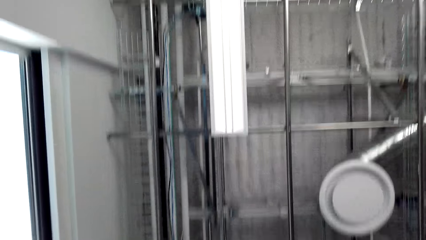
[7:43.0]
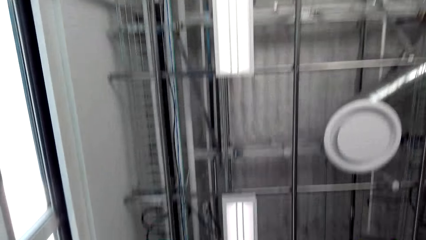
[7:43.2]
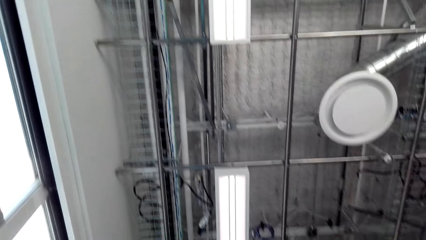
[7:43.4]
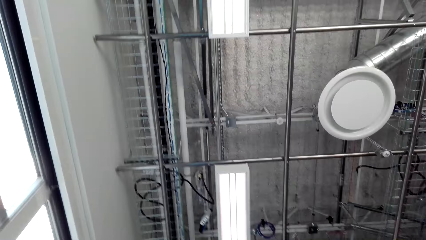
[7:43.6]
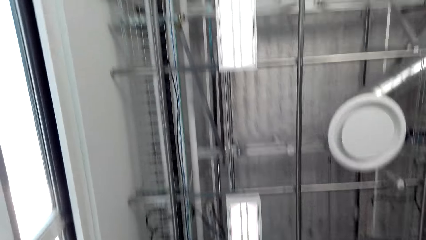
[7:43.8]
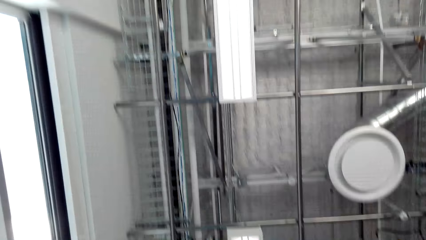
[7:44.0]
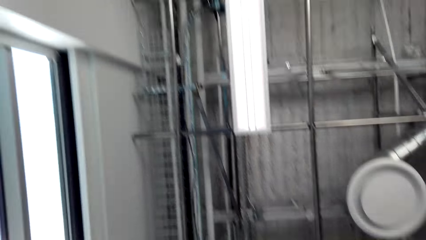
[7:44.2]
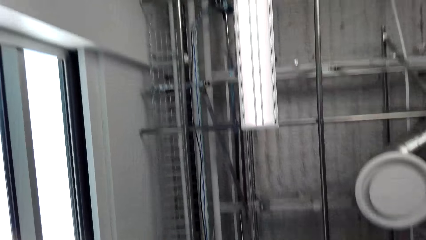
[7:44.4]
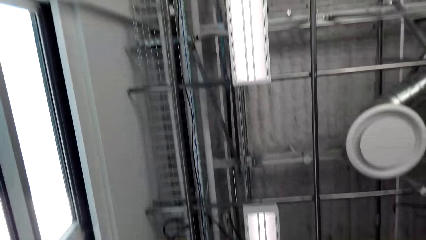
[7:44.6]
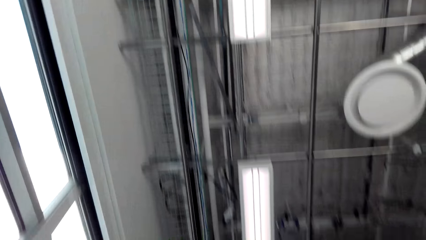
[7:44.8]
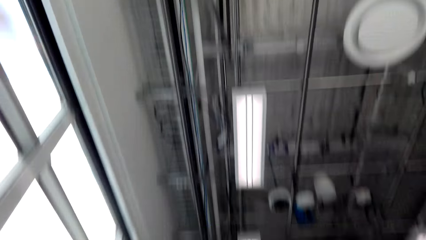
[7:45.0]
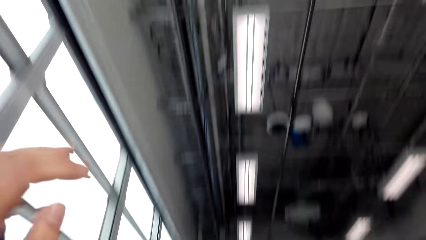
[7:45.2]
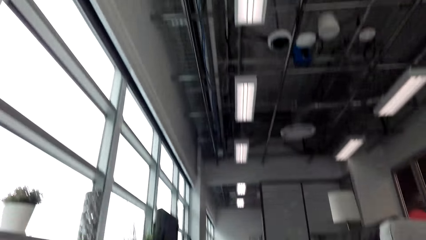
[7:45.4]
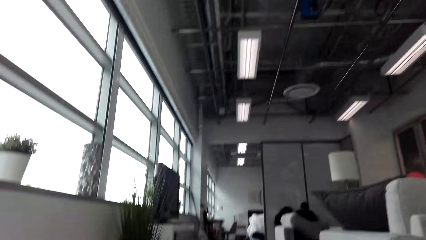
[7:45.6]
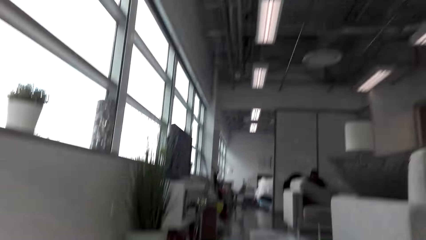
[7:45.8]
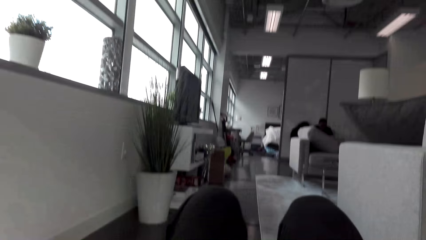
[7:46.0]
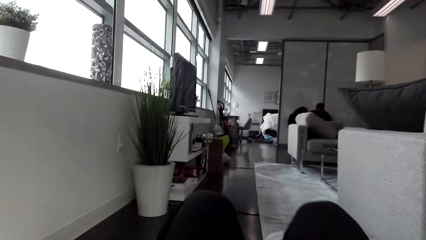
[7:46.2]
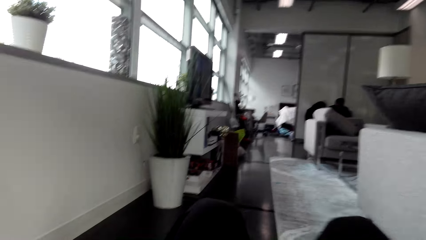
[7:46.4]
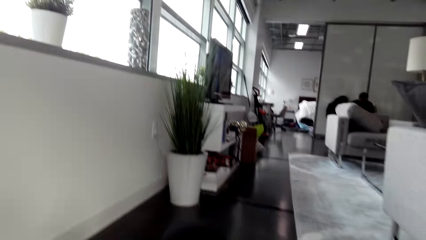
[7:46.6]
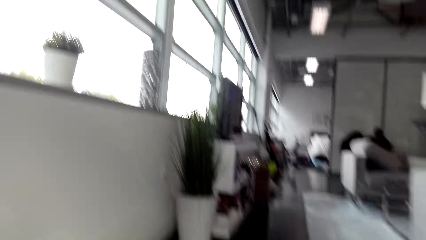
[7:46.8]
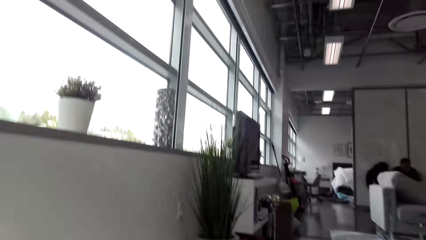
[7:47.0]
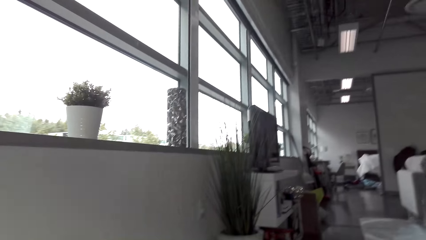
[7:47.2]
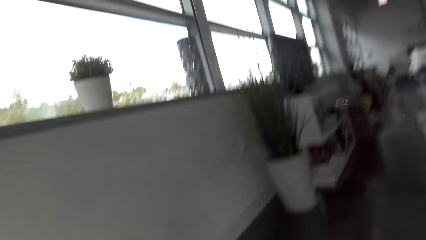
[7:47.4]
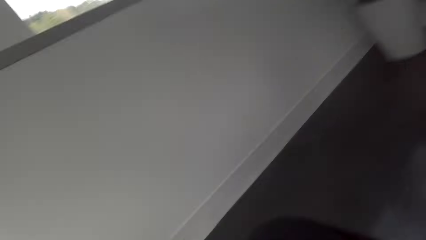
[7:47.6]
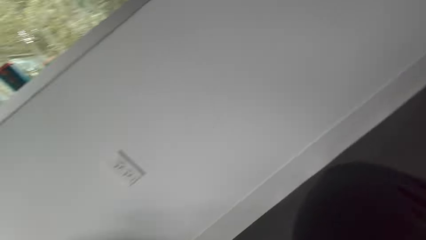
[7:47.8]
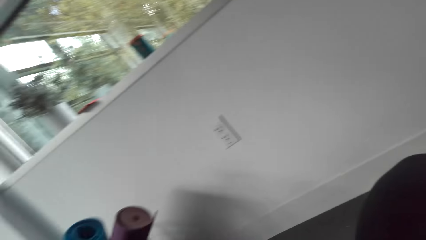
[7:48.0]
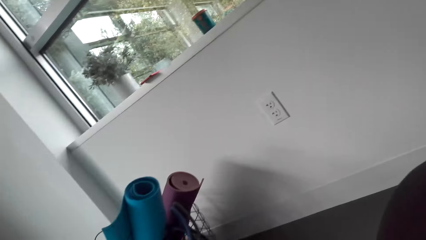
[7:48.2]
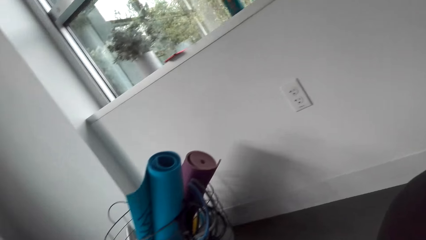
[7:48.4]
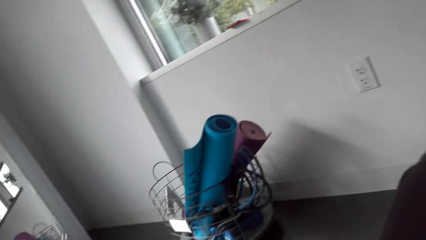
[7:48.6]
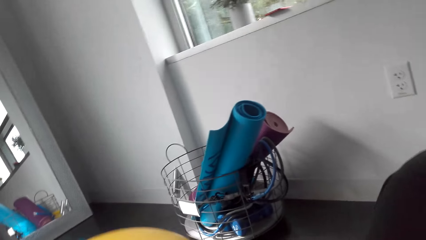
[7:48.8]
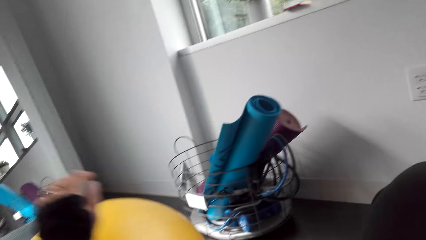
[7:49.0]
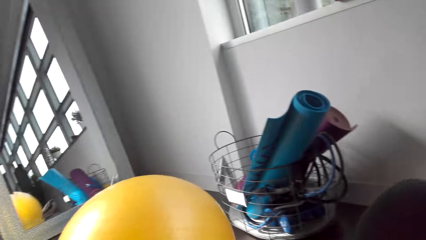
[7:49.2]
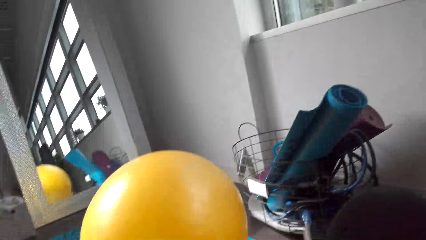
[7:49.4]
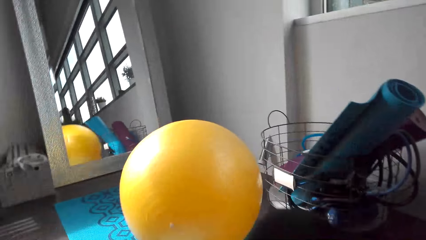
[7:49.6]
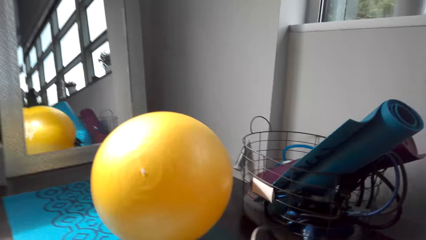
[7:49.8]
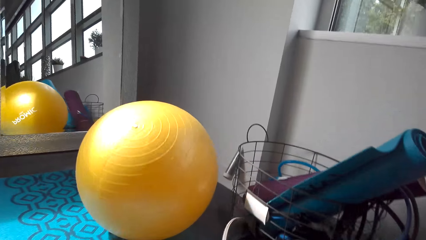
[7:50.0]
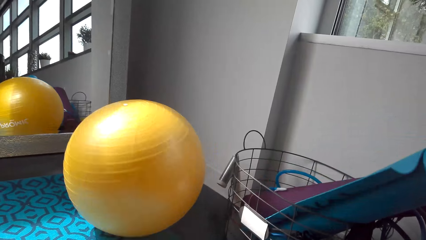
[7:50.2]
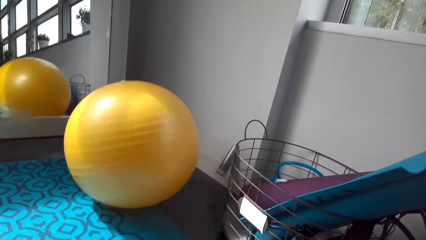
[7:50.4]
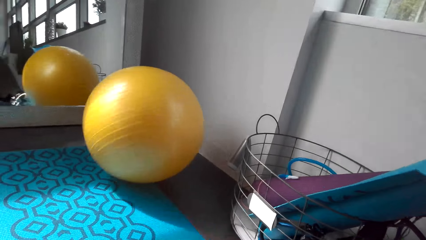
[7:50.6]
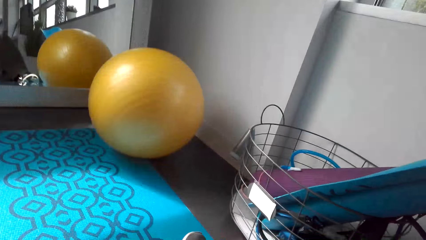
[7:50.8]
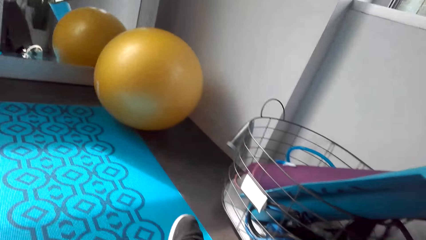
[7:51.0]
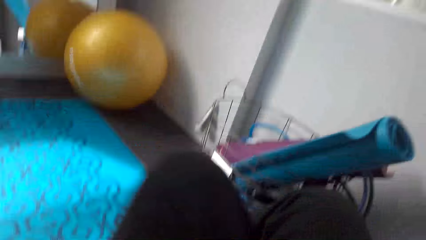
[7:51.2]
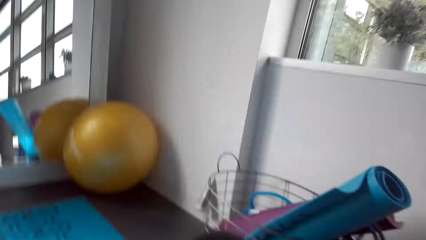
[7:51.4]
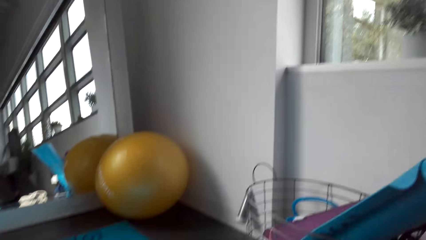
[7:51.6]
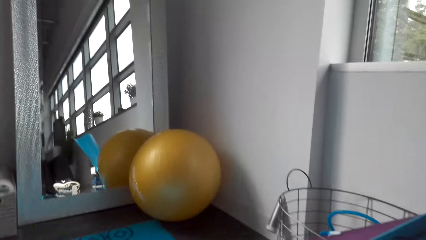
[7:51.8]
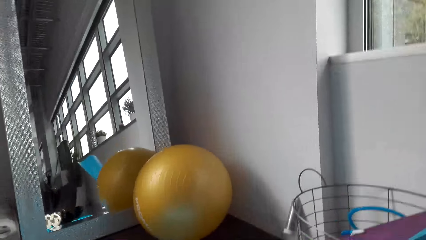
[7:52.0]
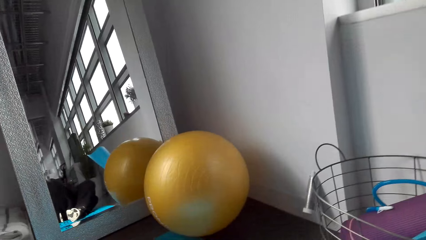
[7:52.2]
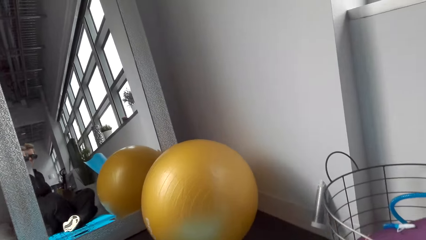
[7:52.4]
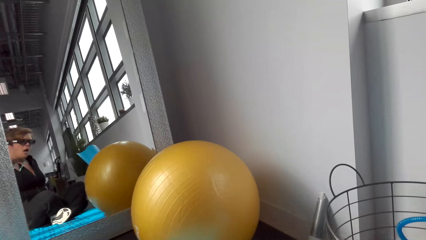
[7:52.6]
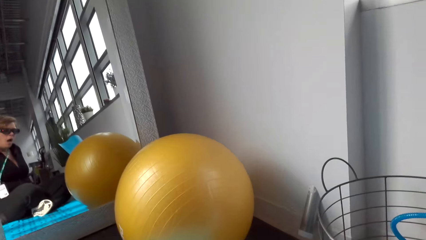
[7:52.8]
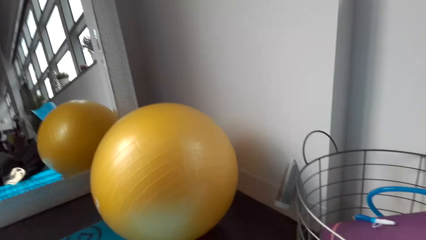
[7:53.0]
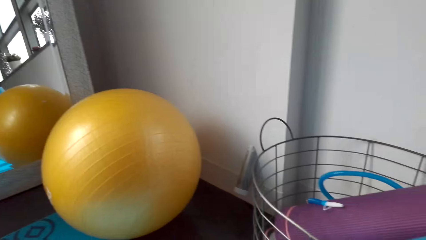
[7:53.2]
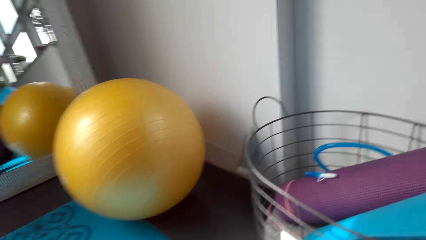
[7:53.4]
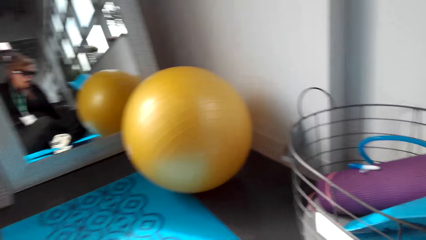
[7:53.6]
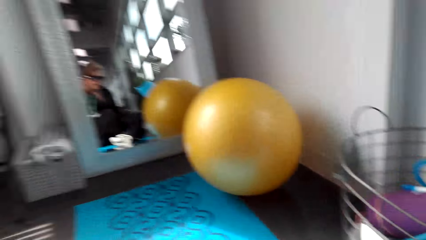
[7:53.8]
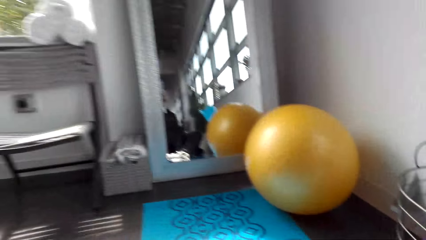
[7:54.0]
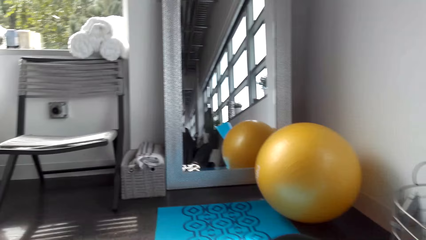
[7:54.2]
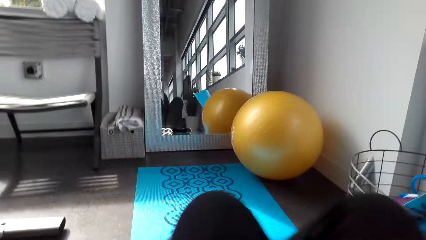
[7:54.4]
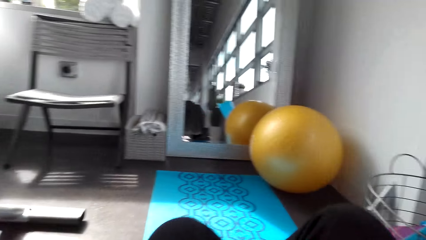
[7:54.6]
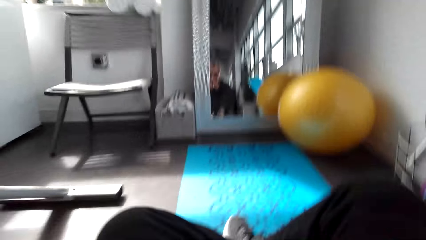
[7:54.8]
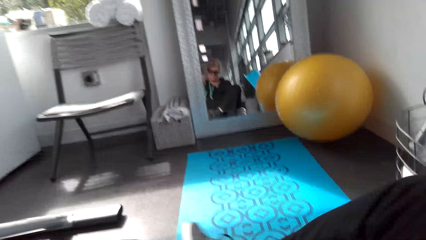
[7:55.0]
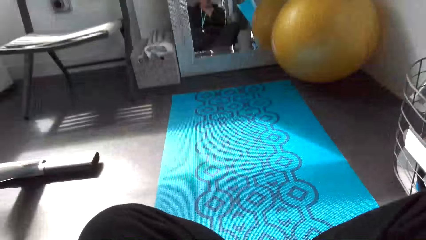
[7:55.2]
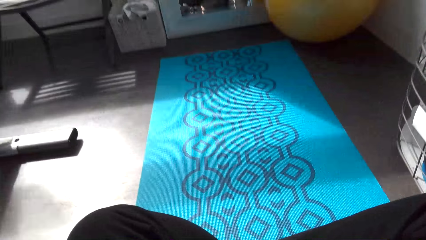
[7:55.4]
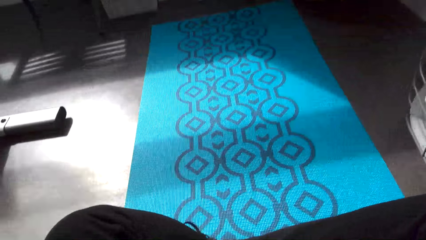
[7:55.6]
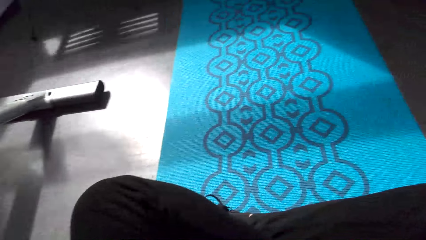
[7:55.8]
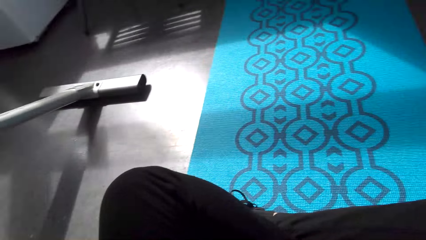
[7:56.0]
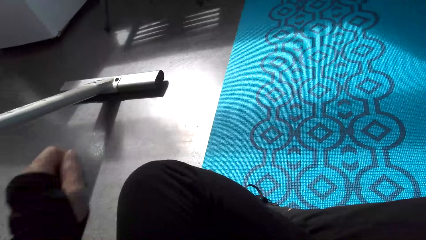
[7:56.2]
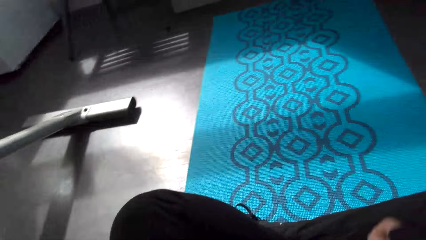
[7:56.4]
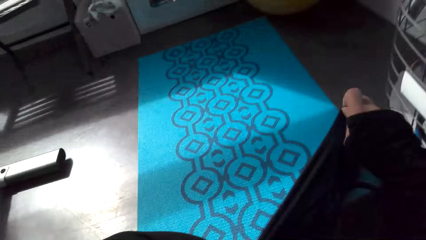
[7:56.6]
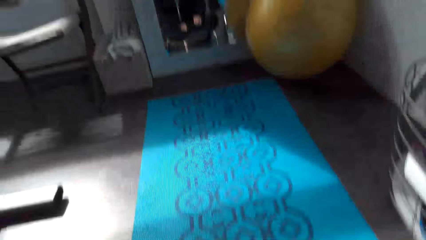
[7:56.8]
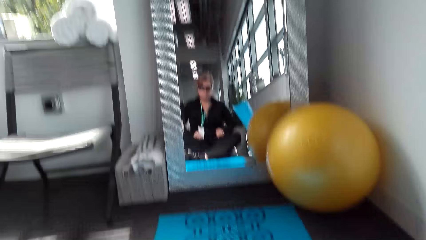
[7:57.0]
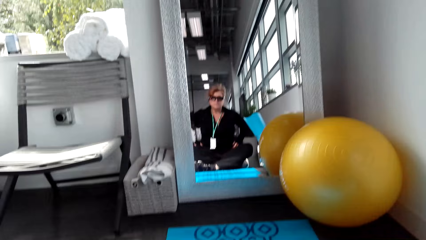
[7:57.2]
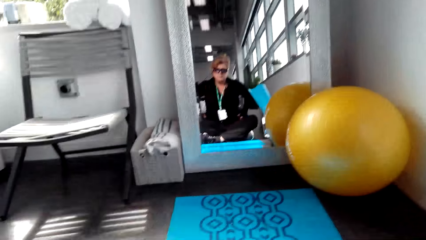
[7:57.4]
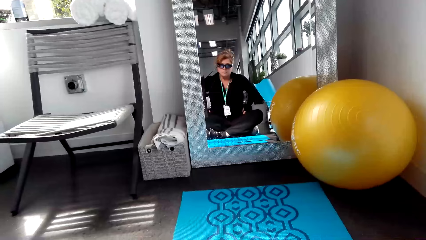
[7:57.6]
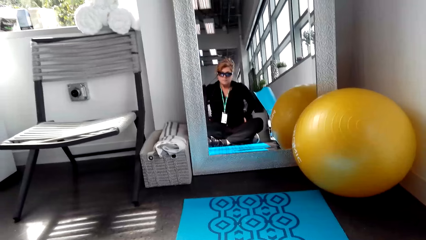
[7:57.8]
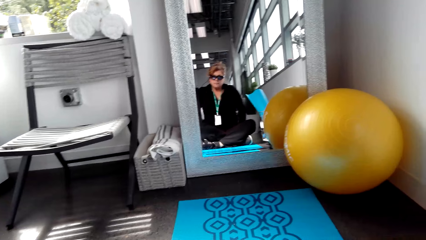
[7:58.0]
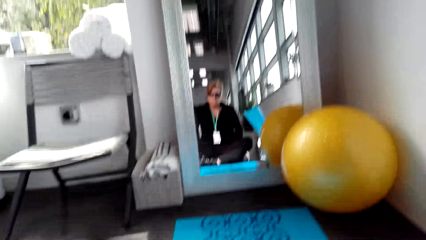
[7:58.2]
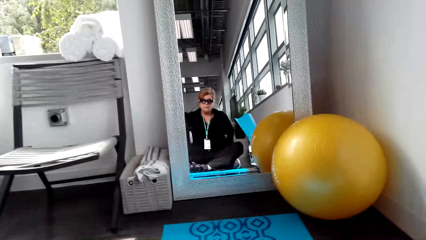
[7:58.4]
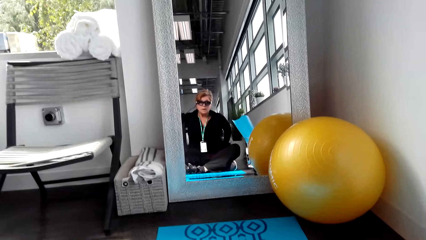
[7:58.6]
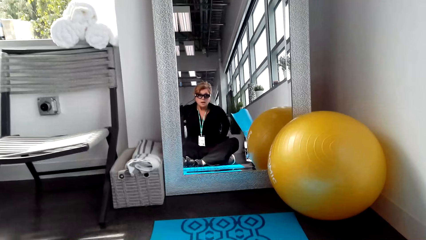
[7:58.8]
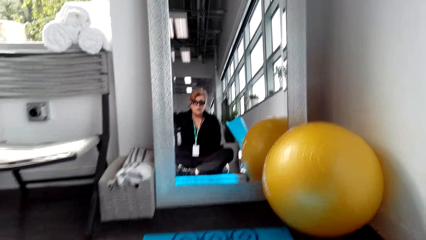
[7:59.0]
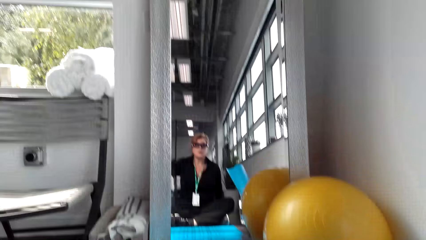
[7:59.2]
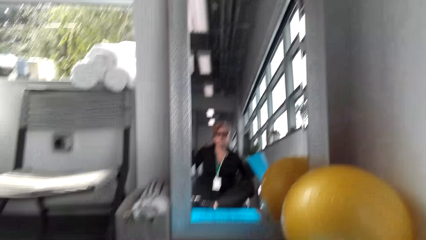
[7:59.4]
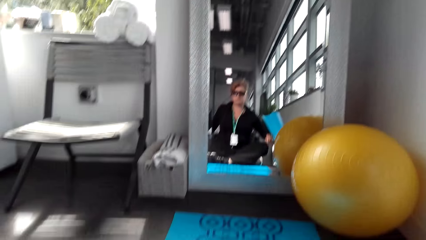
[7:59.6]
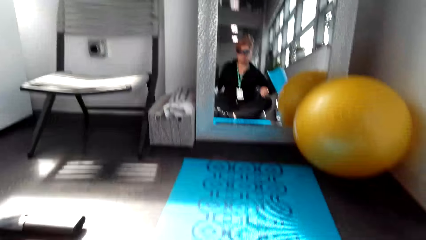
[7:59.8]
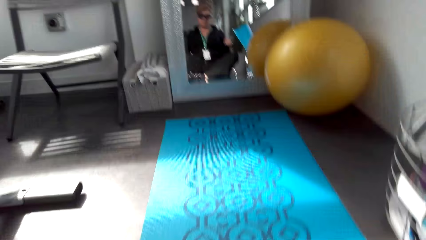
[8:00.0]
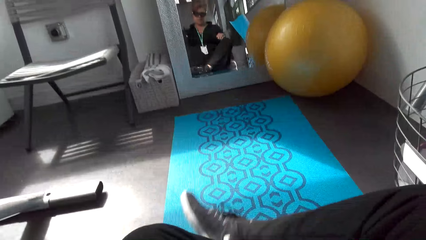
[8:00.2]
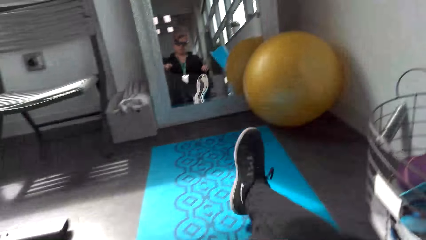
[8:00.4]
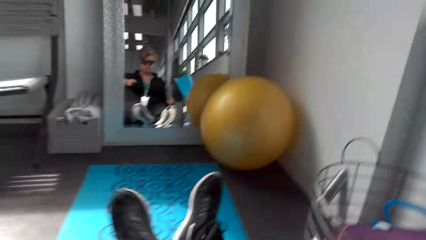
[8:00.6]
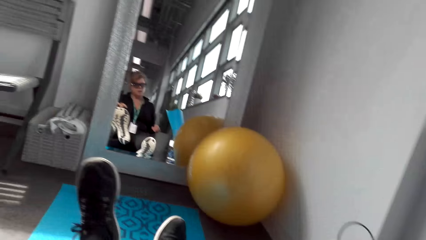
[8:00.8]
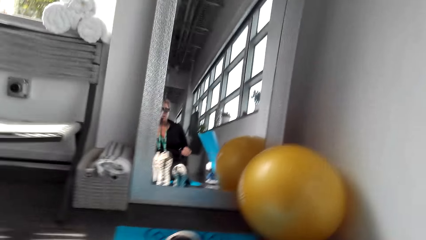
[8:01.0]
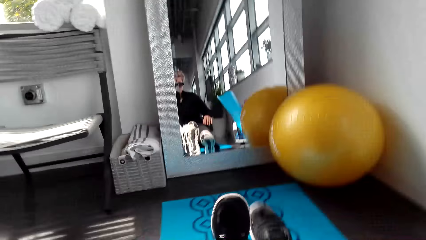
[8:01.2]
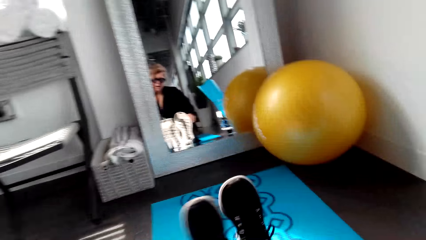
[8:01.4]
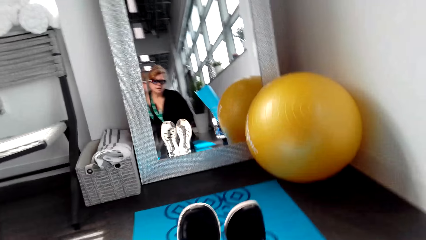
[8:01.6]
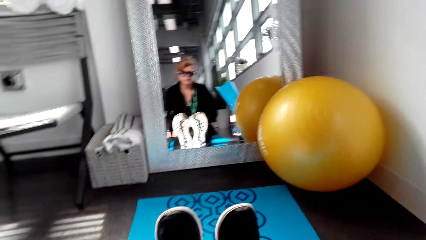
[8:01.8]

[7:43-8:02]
The camera wearer exercises in the house and moves a hand. They sit down. They look around, turn around, move the balance ball, move in the house, look at the mirror, look around, move in the house, sit on the mat, look around, move a hand, and adjust the cloth. They look at the mirror. They look at the mirror again. They look around. They stretch a leg. They stretch a leg again.
